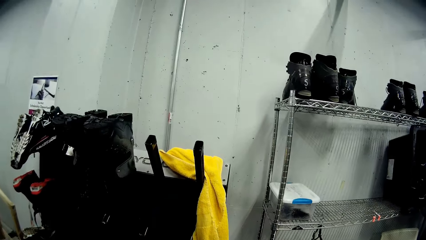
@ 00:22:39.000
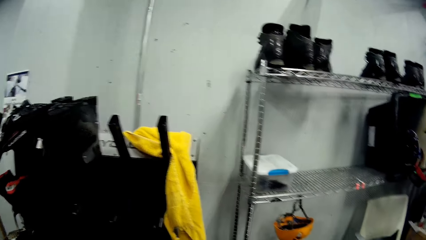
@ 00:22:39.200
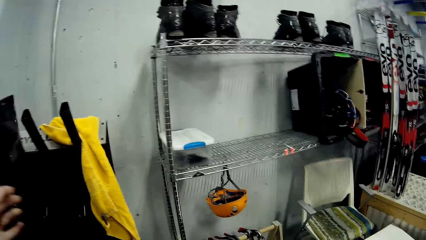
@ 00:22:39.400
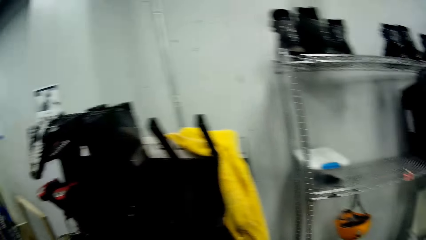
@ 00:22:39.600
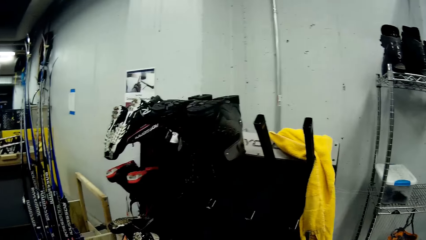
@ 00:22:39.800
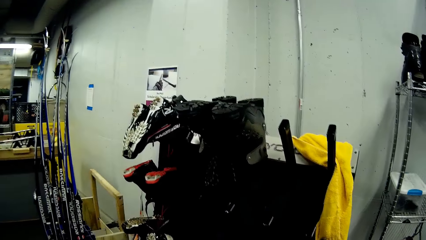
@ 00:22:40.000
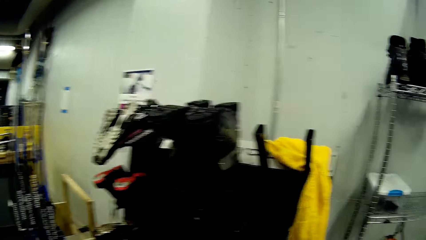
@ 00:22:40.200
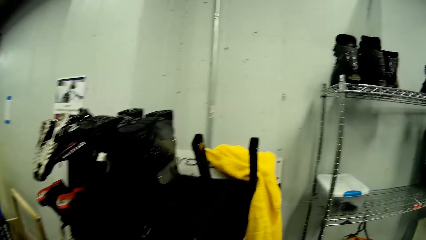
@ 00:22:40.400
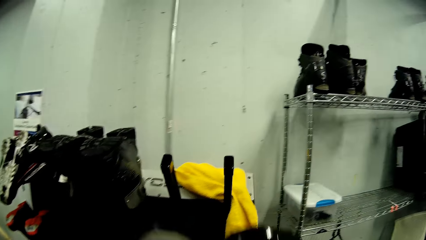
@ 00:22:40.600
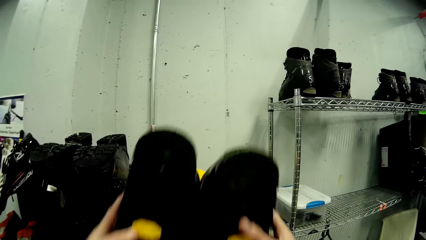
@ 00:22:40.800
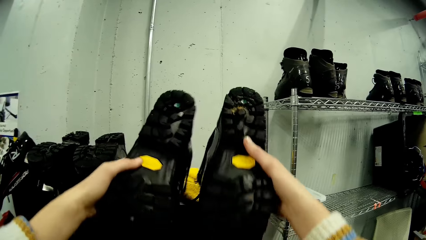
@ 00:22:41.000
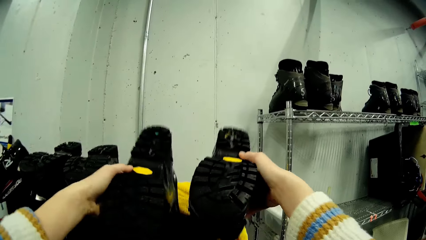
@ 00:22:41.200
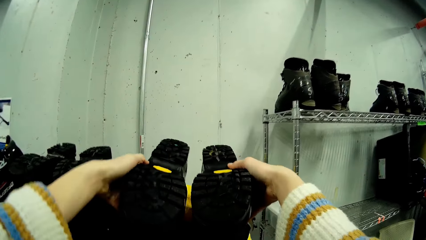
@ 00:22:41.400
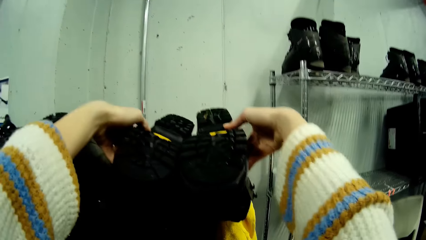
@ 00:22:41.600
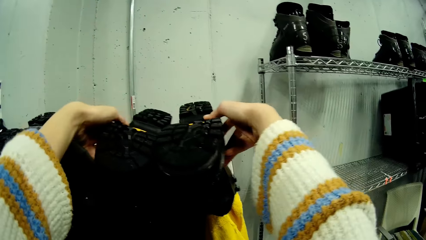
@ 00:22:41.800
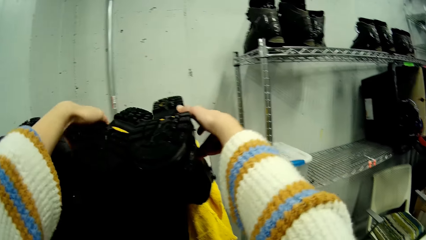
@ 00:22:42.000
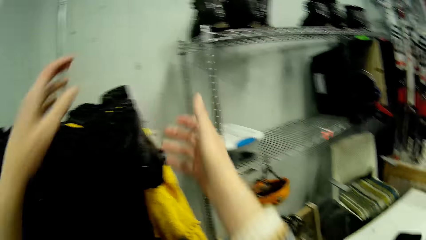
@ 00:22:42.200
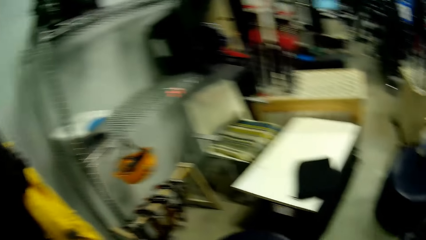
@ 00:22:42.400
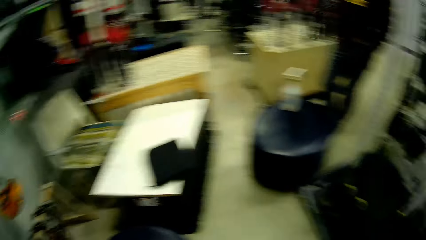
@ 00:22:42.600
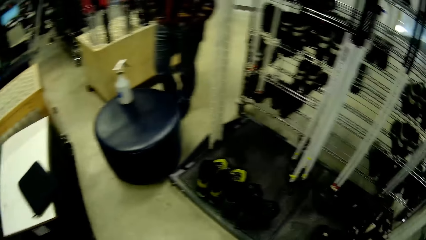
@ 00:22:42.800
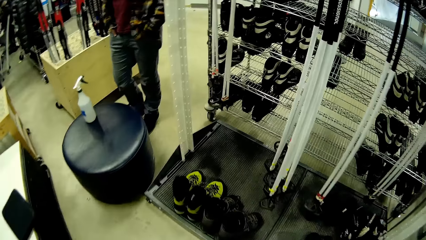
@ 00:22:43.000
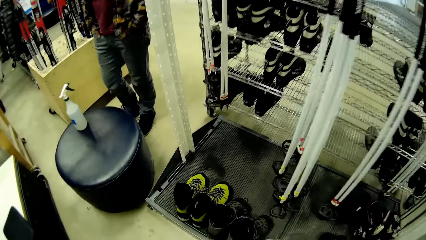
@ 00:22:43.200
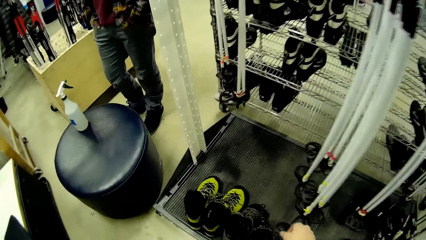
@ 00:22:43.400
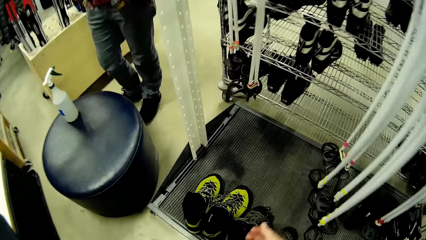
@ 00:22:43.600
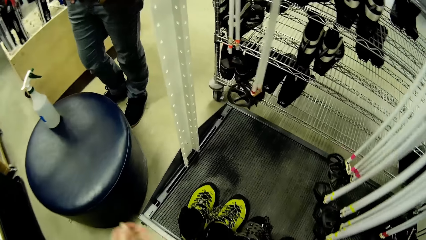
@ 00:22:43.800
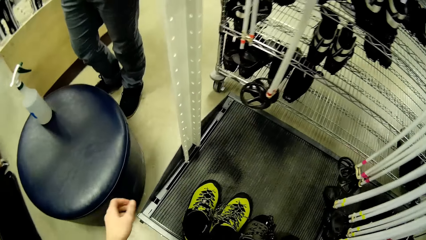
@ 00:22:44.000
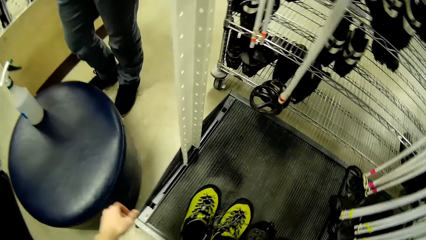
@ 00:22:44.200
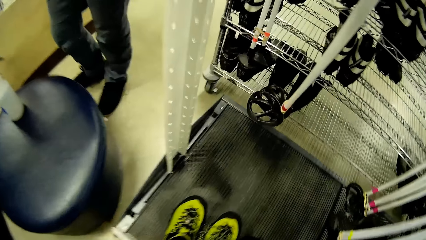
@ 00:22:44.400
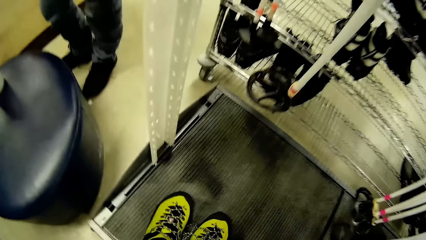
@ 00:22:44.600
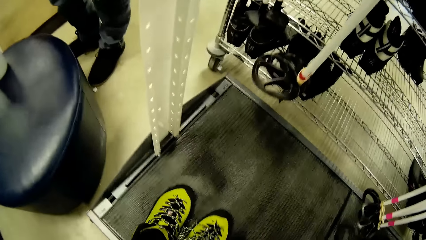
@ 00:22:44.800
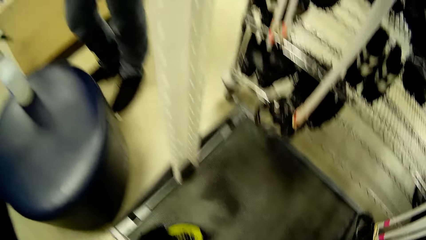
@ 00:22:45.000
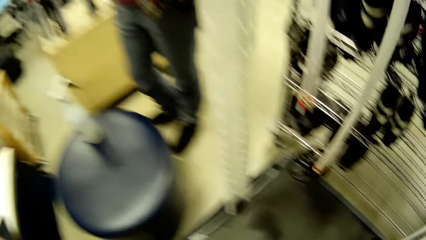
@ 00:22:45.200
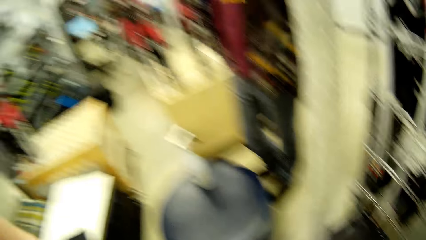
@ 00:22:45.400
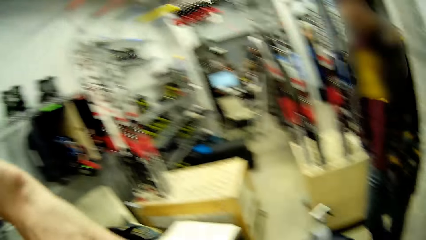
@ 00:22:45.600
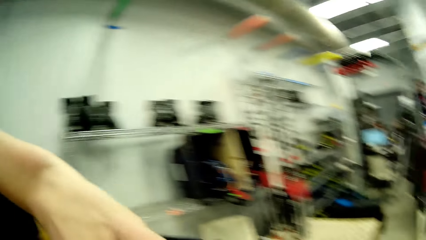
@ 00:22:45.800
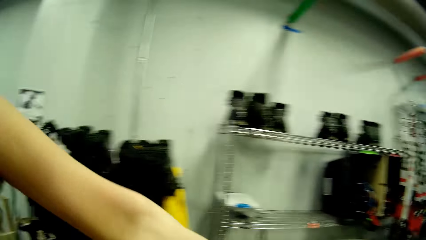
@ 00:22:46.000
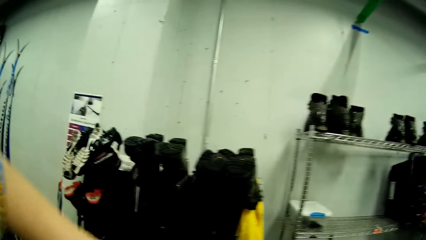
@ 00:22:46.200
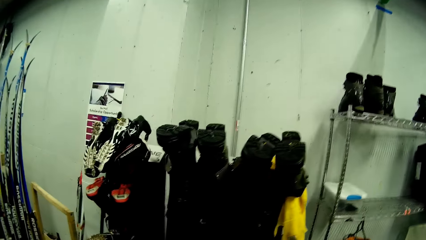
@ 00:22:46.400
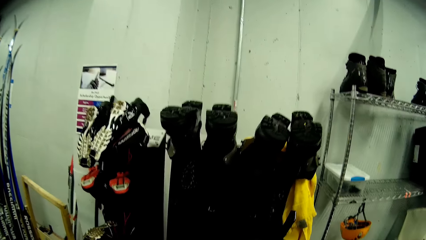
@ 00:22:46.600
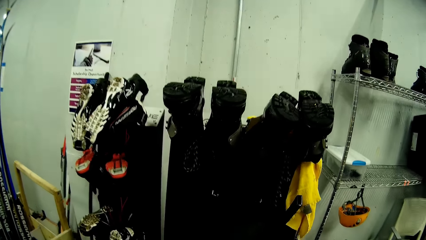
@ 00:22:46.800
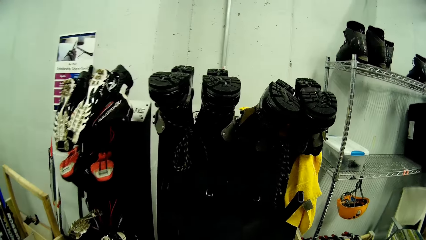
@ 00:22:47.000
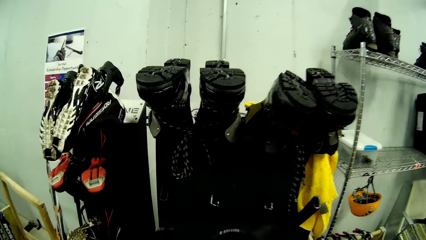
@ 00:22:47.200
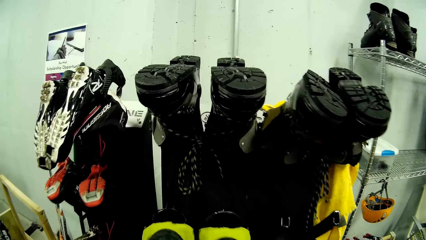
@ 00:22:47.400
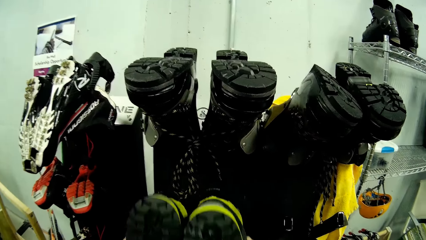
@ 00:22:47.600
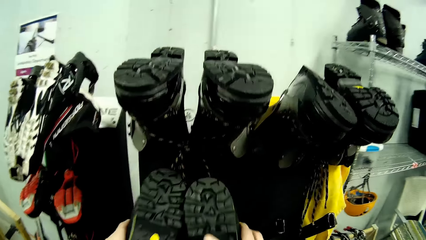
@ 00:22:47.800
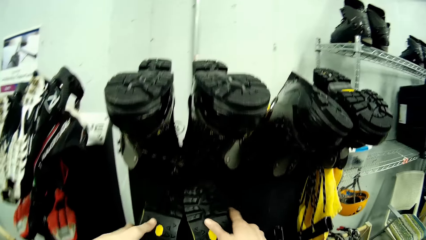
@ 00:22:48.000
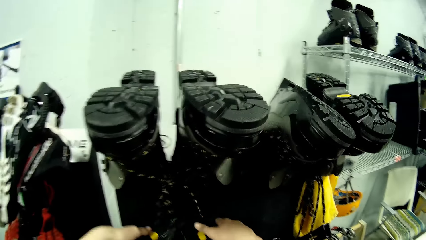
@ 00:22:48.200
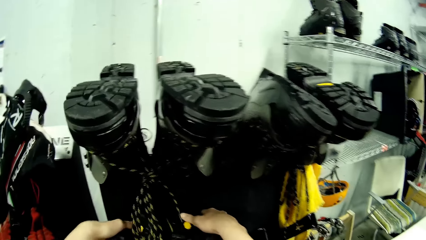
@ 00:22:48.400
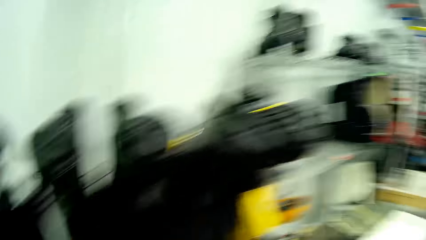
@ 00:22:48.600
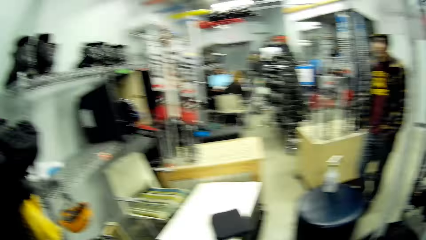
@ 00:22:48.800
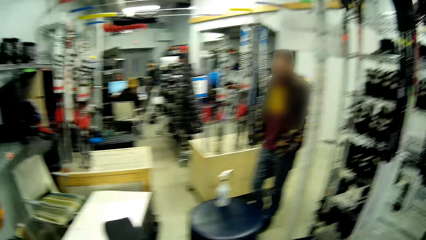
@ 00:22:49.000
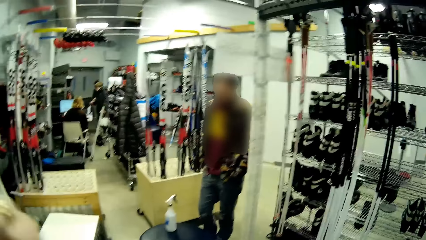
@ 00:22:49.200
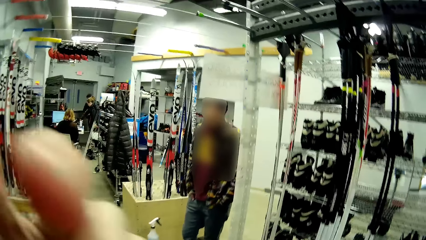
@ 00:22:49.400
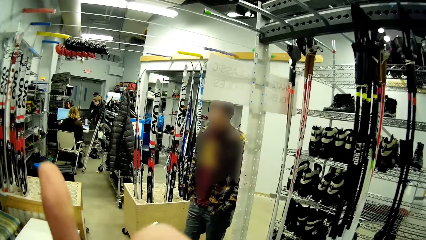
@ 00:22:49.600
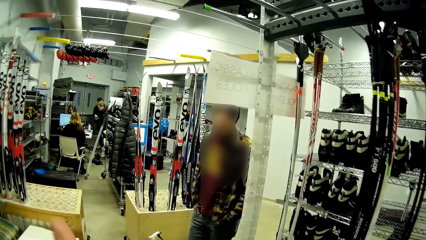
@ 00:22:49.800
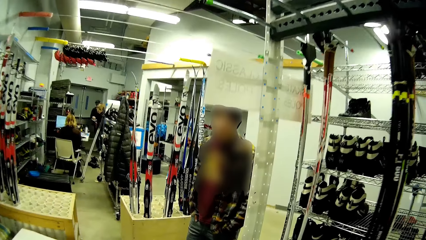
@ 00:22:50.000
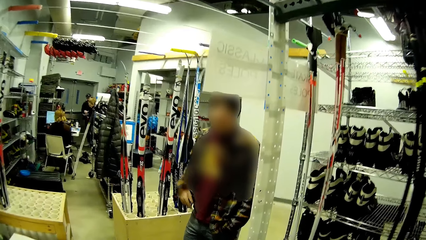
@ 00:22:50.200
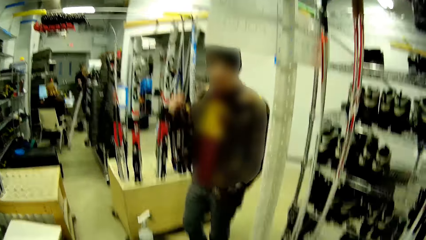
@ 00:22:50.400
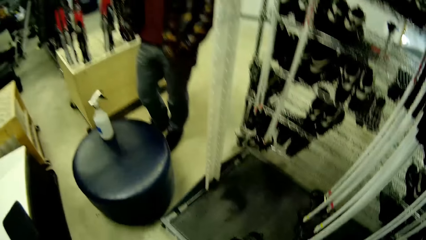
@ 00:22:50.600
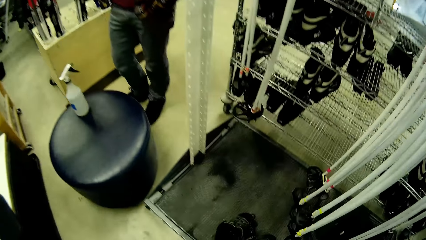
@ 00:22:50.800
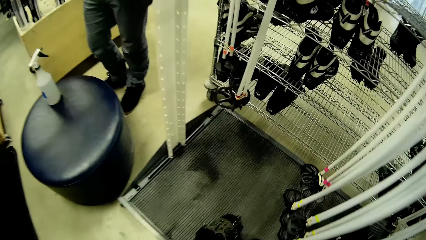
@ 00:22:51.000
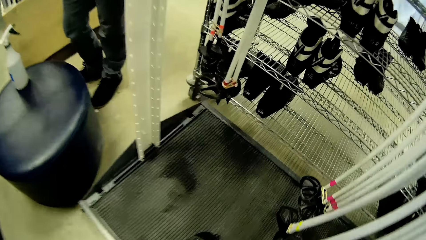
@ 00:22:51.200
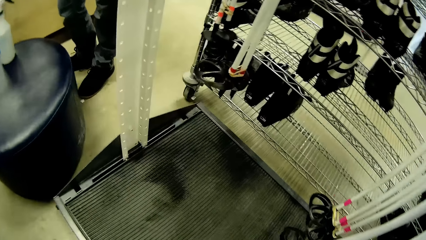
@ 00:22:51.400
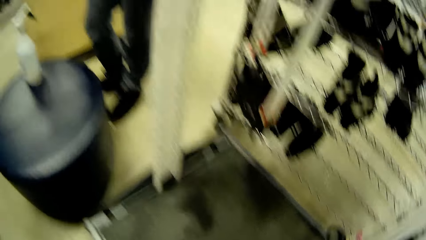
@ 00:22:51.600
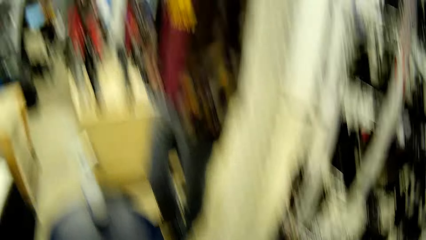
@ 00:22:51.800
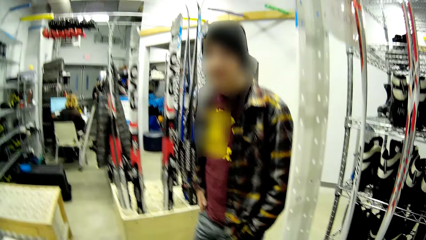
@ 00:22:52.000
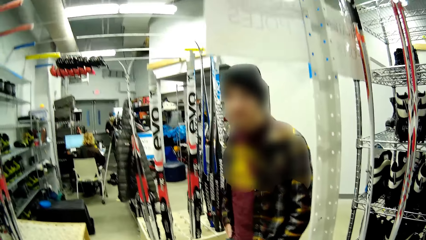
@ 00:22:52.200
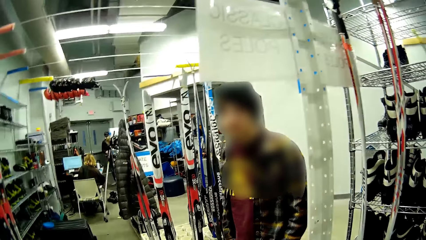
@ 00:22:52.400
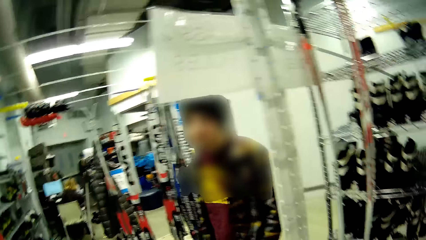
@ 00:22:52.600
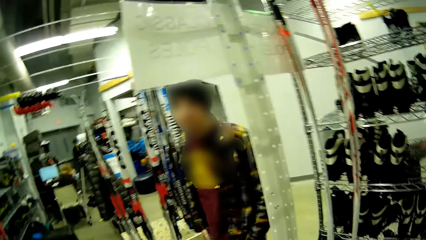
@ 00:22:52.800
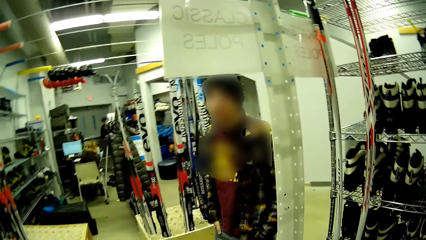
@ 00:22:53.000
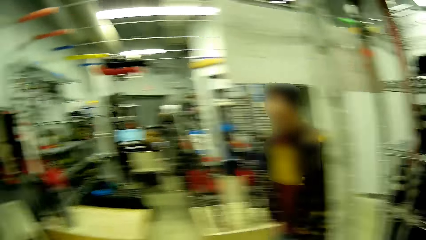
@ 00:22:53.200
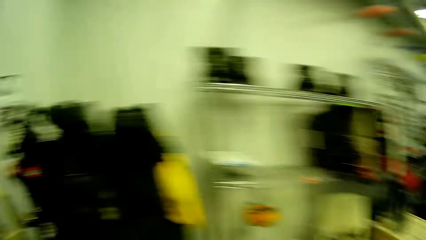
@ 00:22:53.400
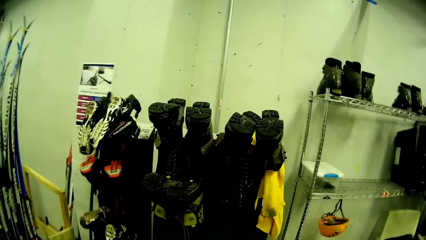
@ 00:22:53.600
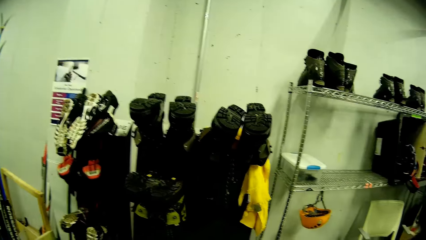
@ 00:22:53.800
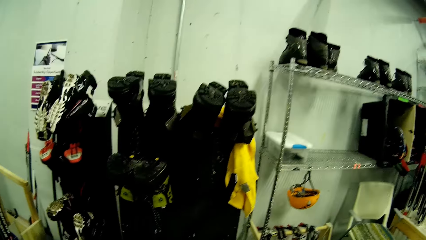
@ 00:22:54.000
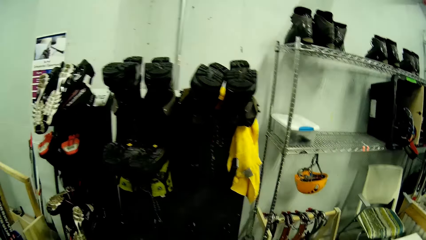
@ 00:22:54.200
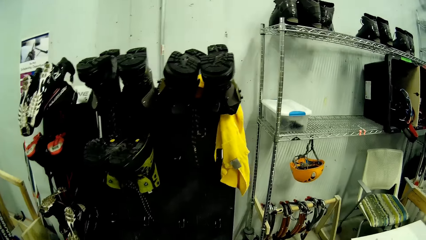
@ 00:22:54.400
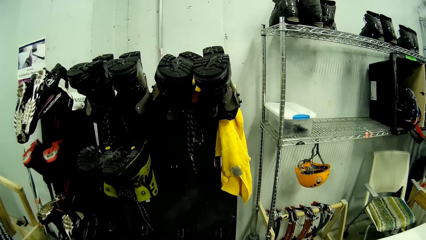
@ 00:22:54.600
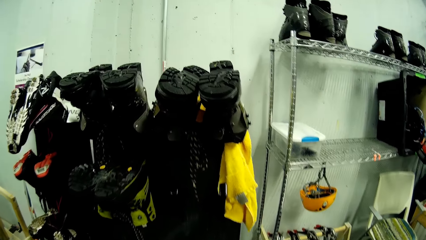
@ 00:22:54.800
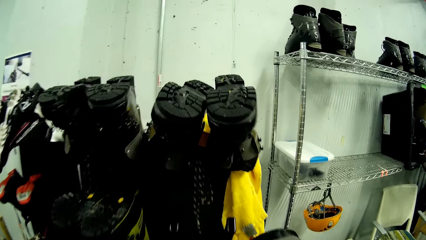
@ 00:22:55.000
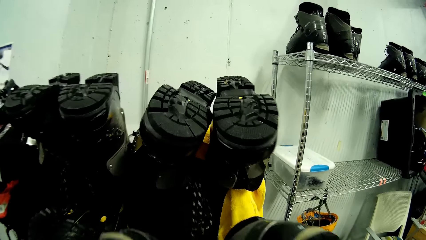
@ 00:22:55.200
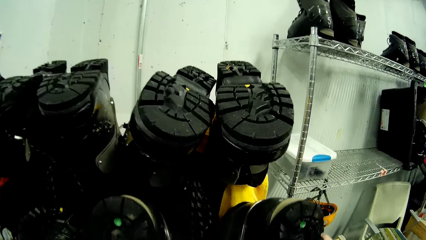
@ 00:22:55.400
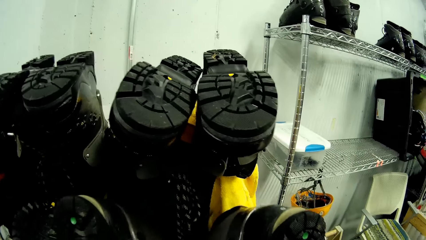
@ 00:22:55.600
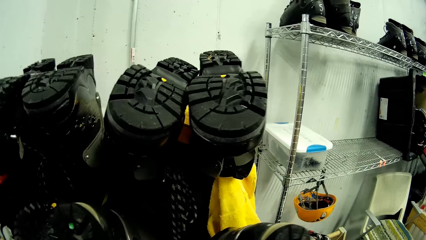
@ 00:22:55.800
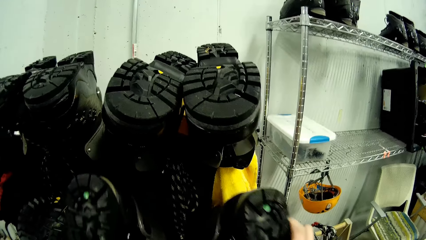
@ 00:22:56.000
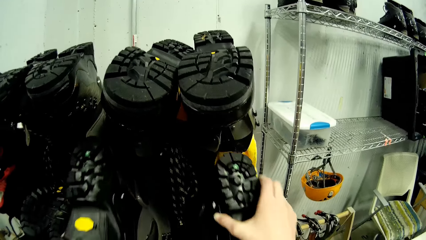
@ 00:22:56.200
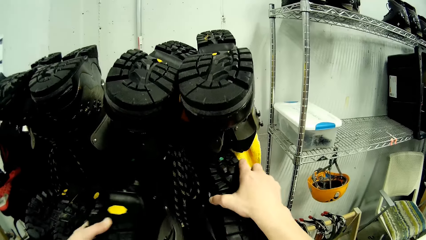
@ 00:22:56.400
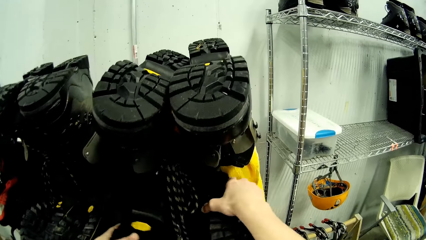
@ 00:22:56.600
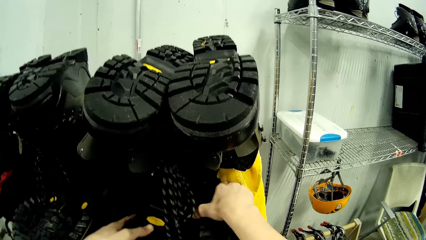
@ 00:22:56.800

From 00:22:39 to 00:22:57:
The camera wearer puts the pair of boots on the rack with both hands. She picks shoes with hands. She hangs the pair of boots on the boots rack with her hands. She points a finger. A man moves a hand. The camera wearer picks the shoes. She hangs a pair of boots on the boots rack with her hands.
